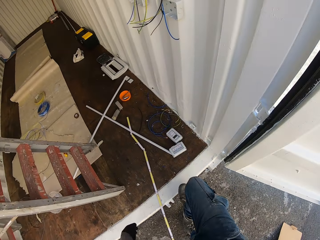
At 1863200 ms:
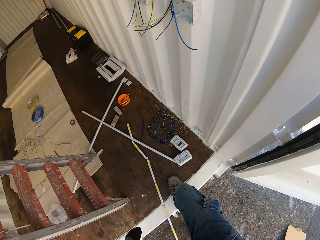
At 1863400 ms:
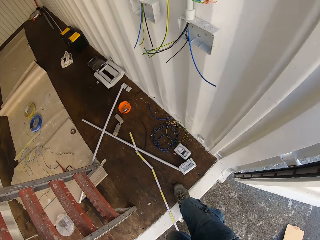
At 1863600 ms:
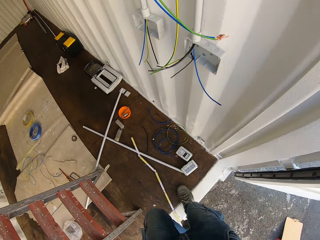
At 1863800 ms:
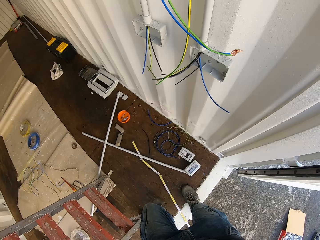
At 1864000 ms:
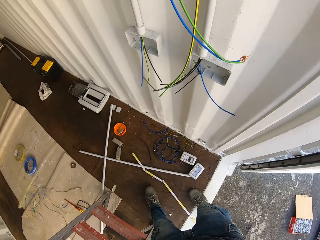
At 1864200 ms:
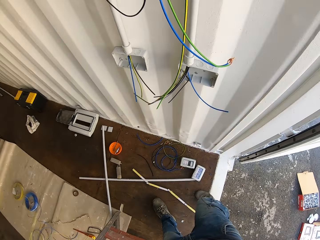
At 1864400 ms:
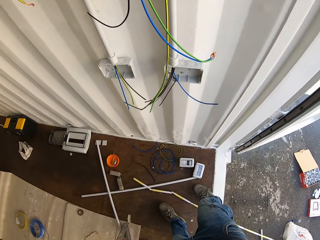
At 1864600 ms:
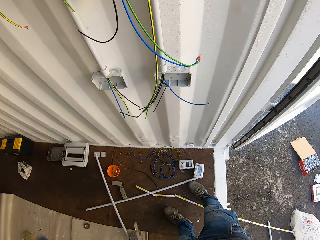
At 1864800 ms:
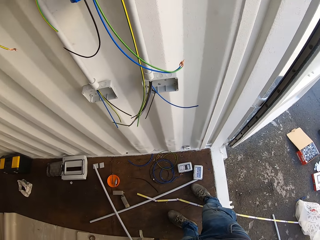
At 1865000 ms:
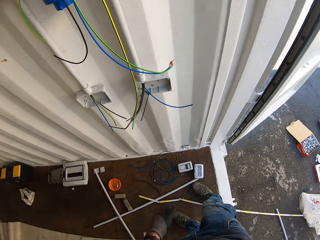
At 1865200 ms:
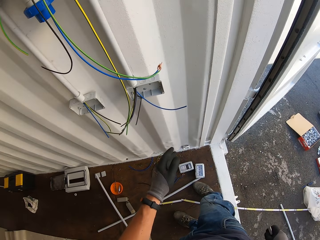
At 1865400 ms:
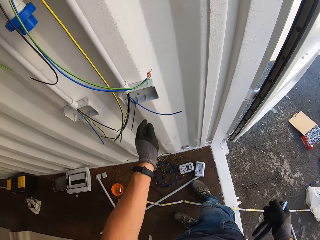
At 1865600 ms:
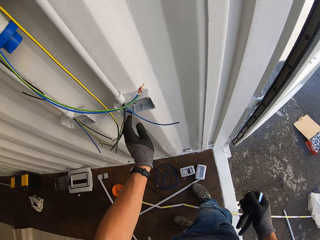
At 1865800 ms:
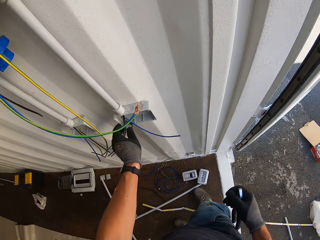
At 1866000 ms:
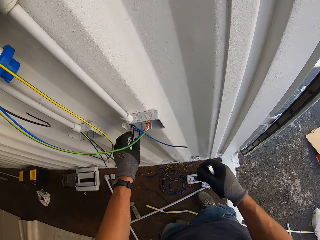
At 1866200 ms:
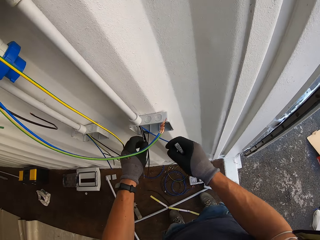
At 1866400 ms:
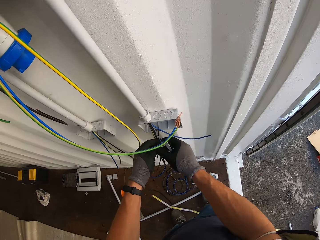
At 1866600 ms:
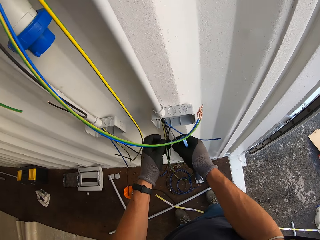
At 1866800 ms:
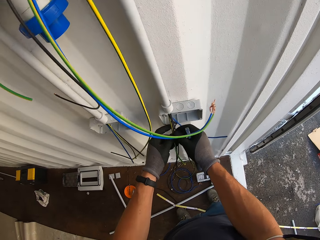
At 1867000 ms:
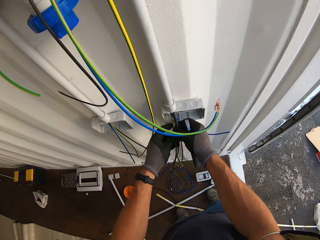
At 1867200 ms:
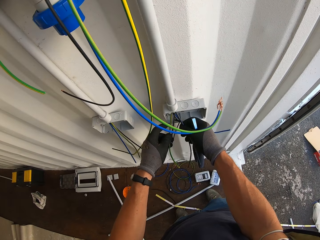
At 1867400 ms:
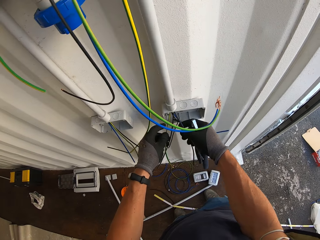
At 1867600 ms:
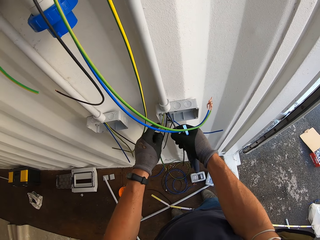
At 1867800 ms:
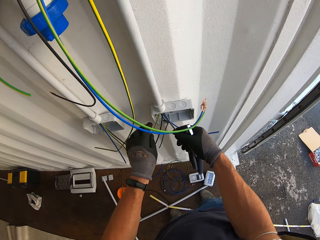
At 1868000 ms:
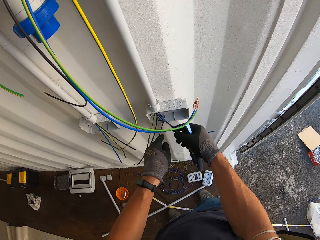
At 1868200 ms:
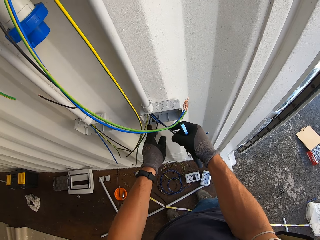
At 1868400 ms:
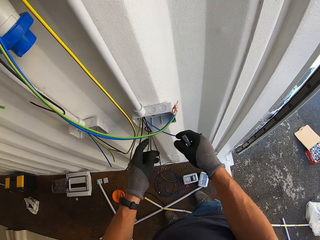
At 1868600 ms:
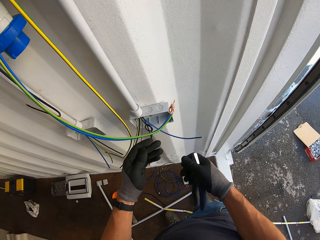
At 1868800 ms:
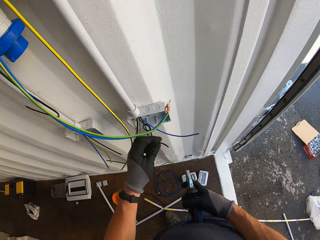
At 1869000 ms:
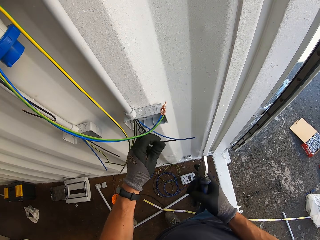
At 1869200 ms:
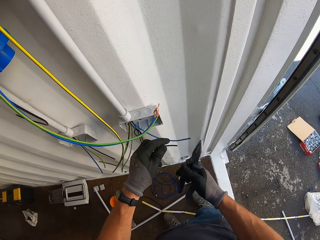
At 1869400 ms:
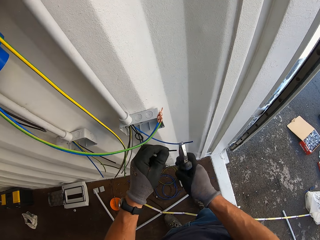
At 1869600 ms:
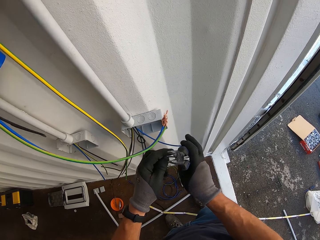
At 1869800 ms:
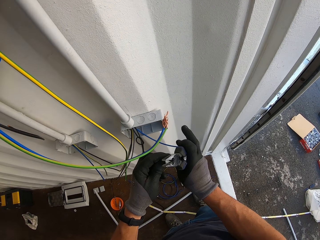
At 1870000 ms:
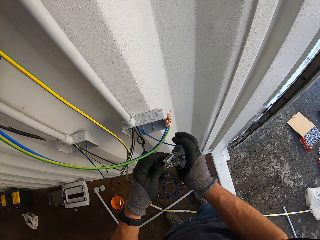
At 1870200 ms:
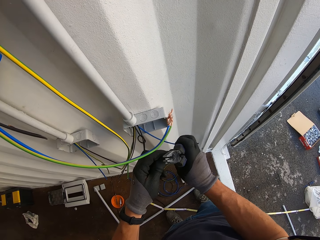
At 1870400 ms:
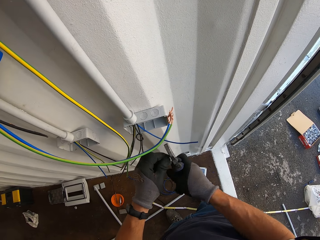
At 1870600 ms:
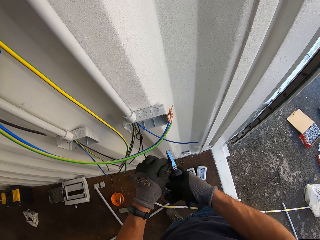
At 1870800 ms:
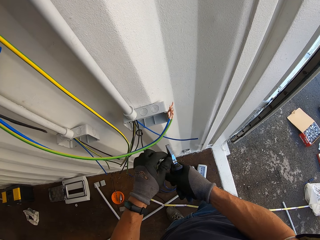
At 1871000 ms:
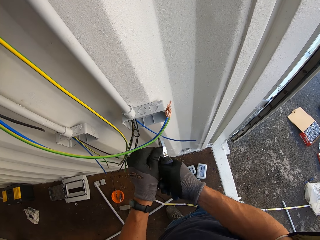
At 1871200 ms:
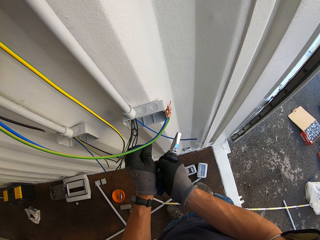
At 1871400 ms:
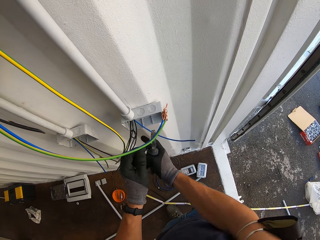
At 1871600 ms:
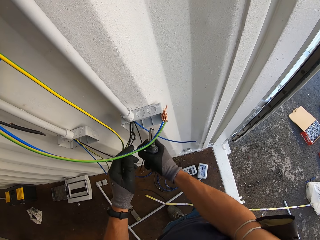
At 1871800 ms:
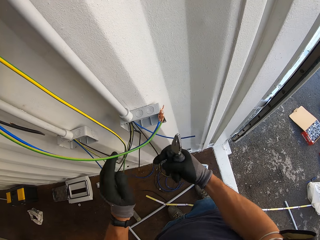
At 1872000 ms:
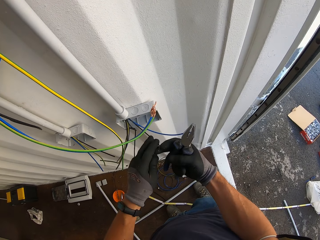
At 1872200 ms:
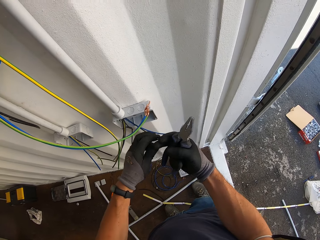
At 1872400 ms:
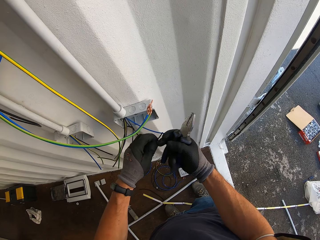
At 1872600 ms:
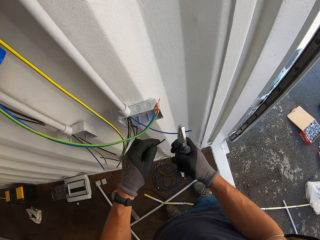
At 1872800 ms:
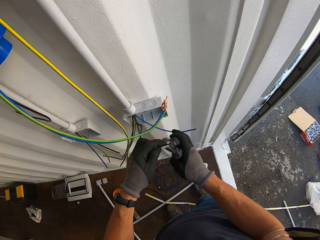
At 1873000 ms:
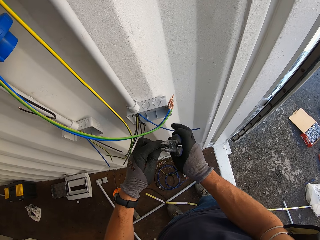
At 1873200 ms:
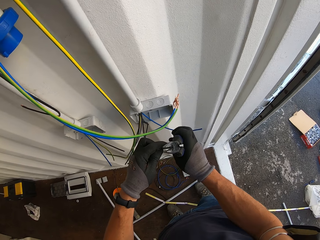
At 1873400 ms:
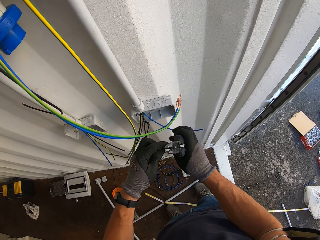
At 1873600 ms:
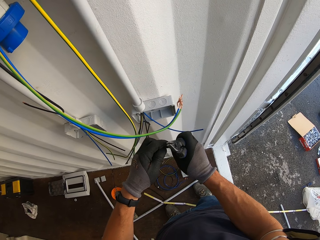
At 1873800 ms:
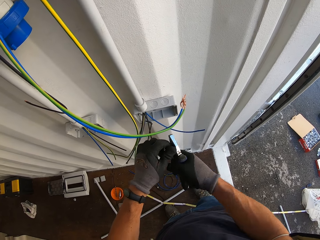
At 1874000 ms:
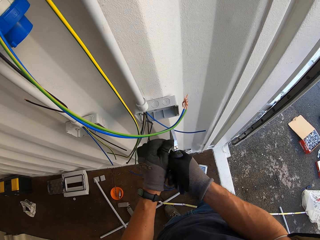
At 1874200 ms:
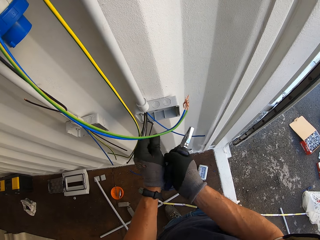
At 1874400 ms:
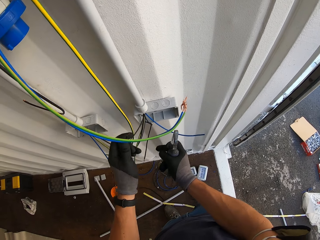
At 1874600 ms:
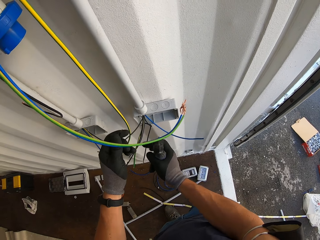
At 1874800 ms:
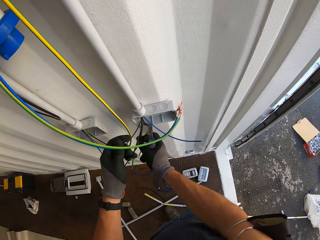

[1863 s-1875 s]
The camera wearer holds wires and pliers. He checks the cables in his hands. He cuts the wires with the pliers. He uncovers the cable with the pliers.

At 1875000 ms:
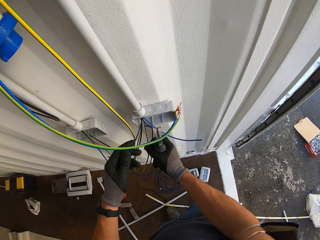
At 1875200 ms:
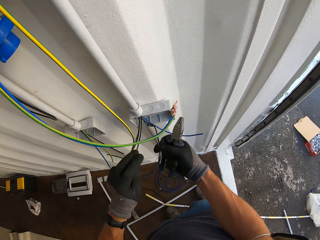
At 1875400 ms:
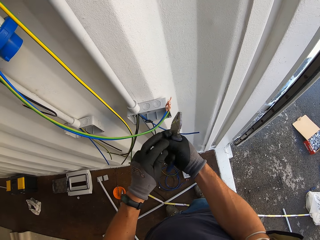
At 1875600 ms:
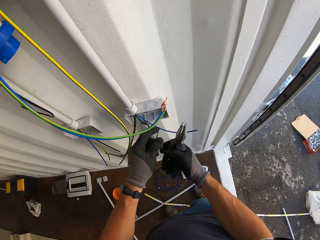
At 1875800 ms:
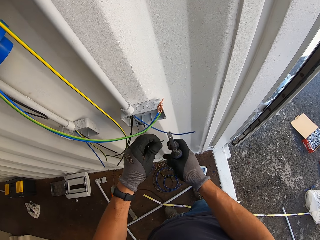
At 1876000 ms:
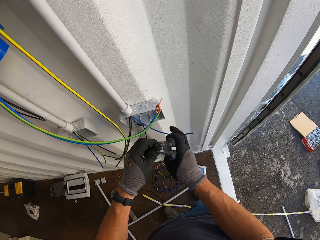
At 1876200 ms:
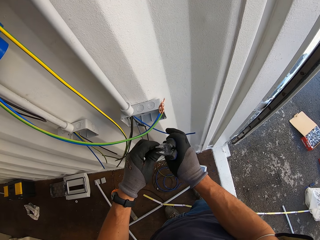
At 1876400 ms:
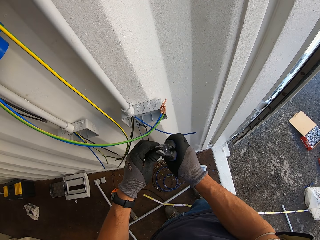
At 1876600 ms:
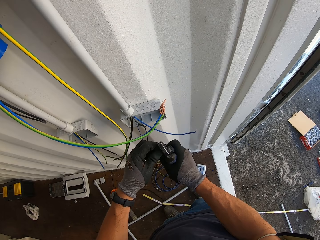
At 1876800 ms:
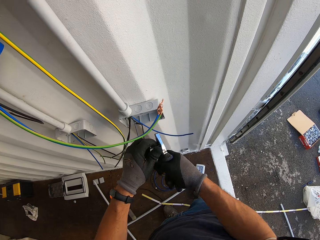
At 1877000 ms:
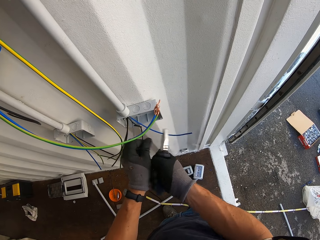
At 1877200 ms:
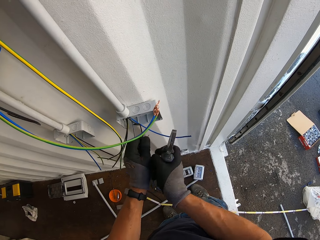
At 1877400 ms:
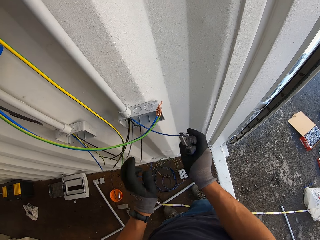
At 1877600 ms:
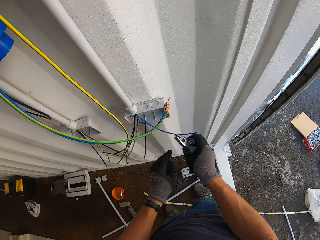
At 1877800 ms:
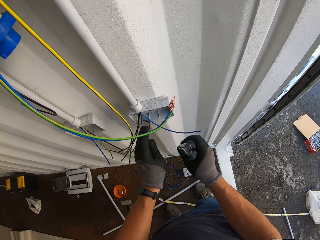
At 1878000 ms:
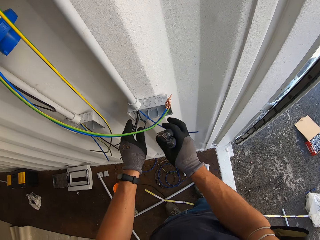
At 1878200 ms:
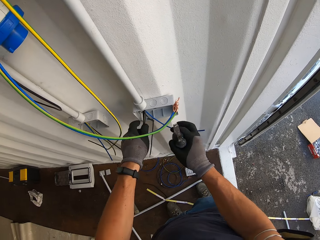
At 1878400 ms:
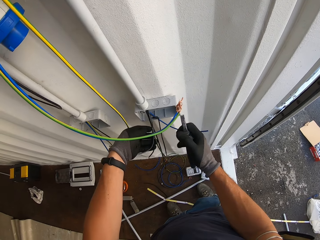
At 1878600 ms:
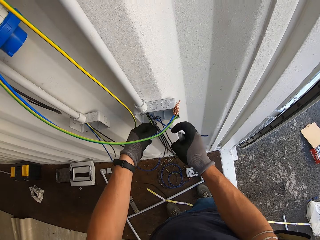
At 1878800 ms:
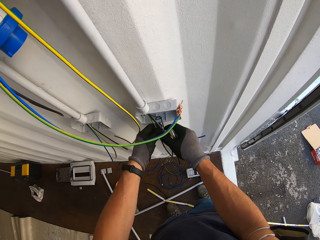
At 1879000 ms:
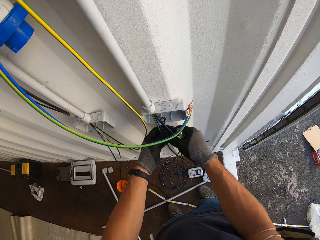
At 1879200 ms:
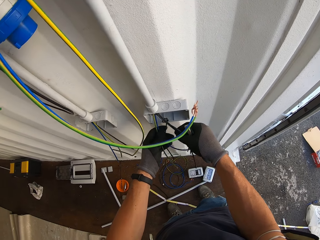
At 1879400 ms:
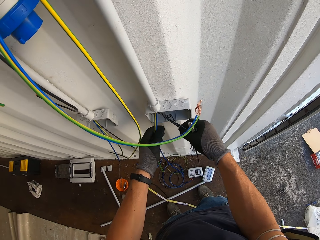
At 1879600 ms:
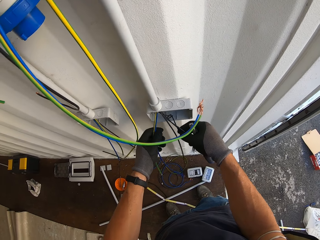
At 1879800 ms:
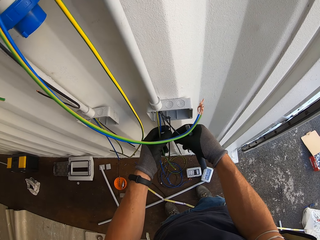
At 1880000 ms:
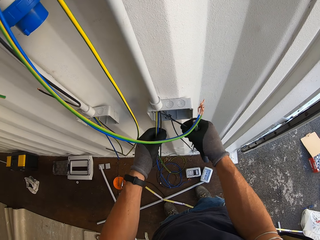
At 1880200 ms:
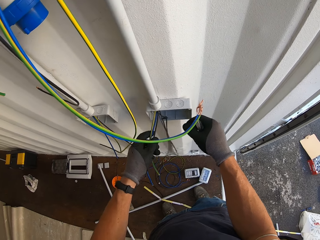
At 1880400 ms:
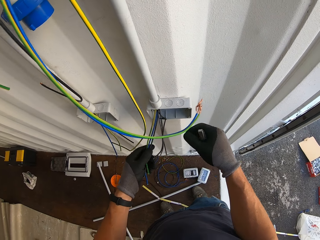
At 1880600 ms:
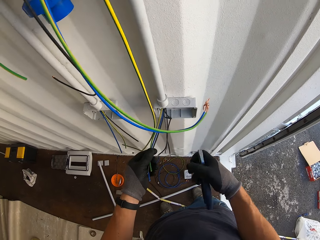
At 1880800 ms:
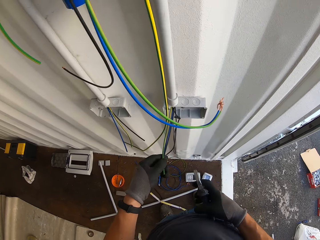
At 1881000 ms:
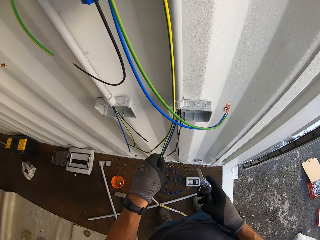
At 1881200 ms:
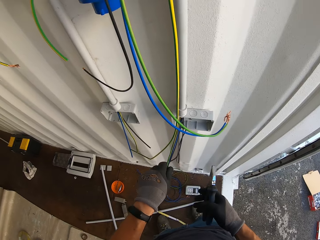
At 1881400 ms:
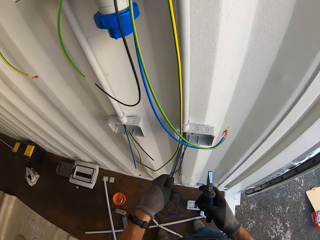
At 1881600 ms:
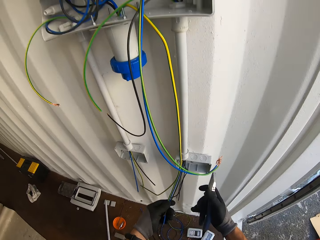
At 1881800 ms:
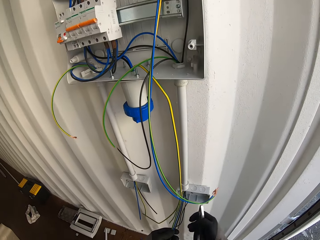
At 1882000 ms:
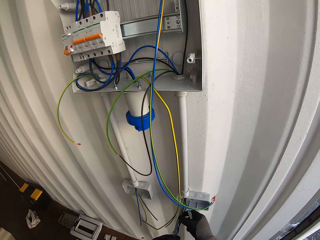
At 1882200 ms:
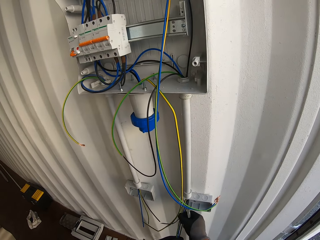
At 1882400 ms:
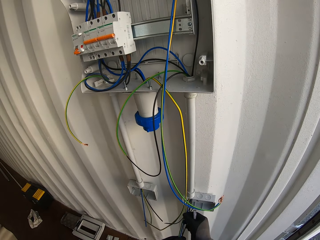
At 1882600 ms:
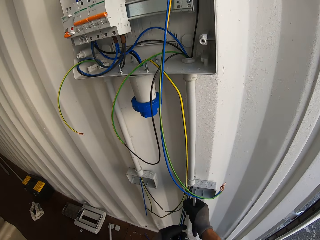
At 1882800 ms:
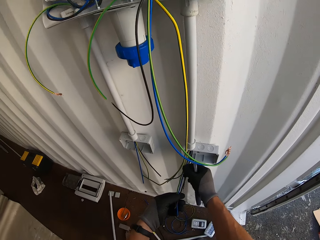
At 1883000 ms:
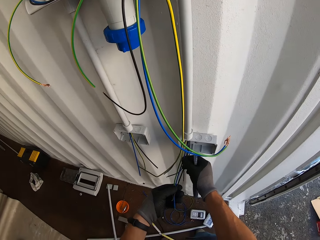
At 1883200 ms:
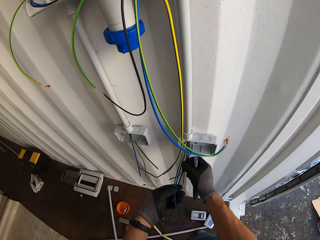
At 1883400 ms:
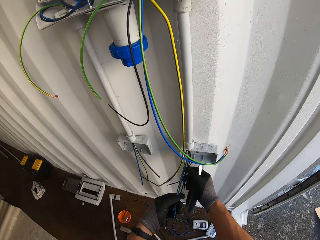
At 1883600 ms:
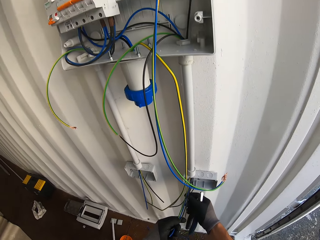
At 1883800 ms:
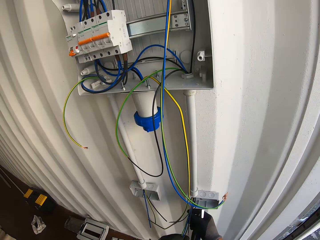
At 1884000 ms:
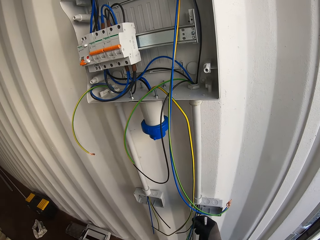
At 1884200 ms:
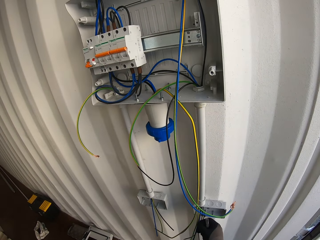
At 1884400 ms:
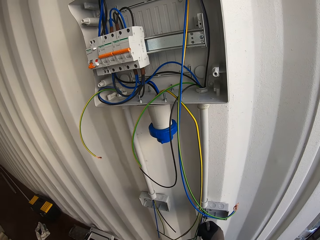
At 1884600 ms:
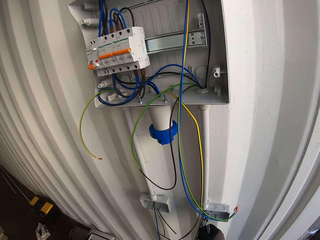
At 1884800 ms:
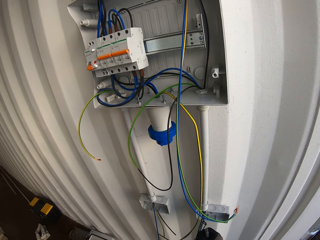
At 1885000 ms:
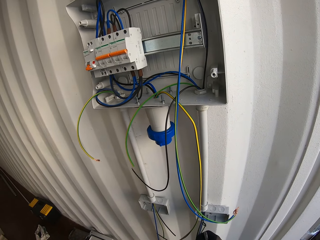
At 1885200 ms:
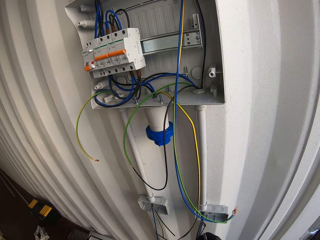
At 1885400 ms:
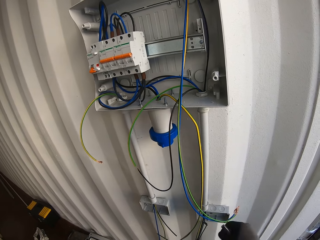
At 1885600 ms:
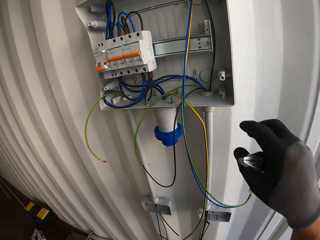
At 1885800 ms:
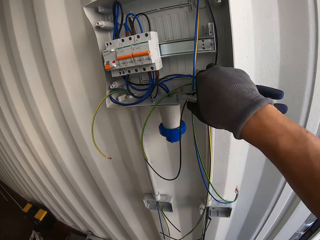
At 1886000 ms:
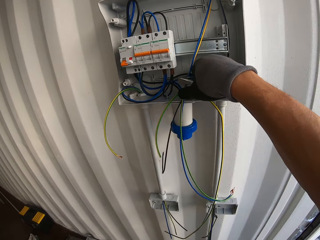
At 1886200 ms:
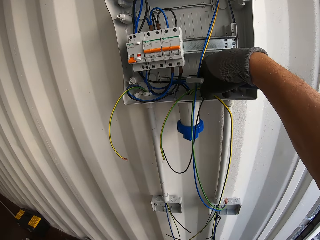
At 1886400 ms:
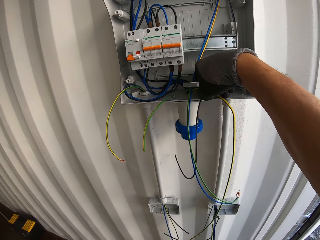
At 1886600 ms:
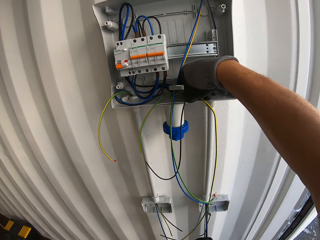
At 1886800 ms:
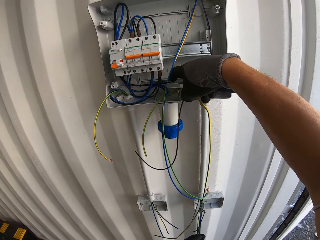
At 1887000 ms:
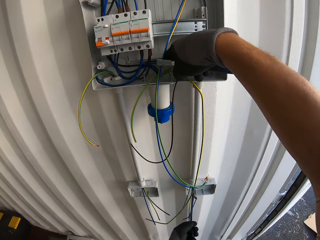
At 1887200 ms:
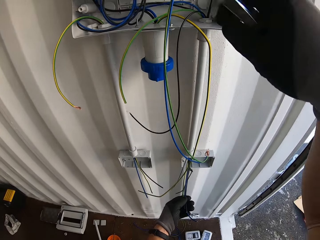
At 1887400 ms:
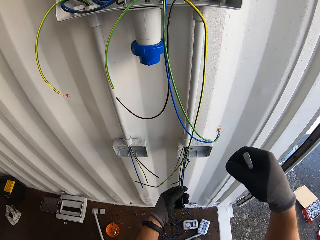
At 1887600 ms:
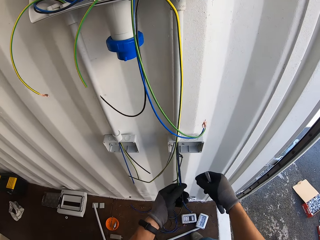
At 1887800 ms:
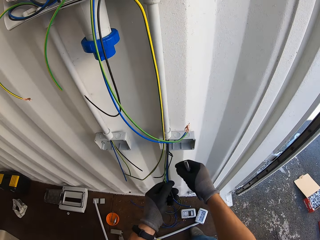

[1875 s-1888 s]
The camera wearer holds wires and pliers. They pull the cables forward. They hold the wires and pliers. They adjust the wires in the consumer unit box.
